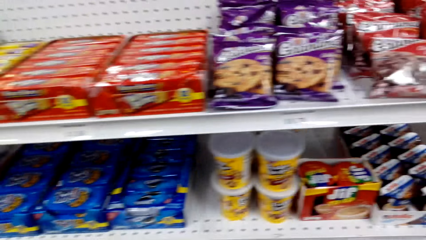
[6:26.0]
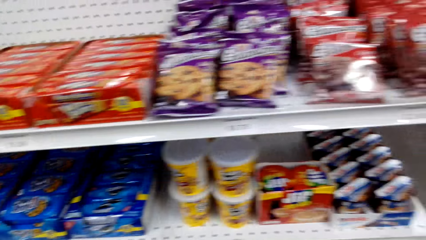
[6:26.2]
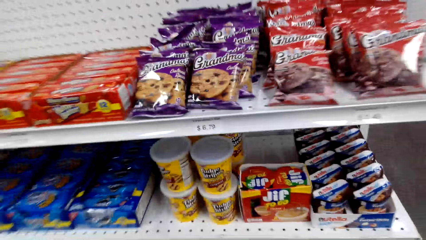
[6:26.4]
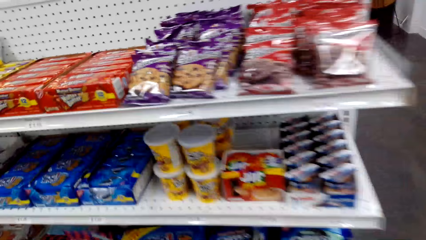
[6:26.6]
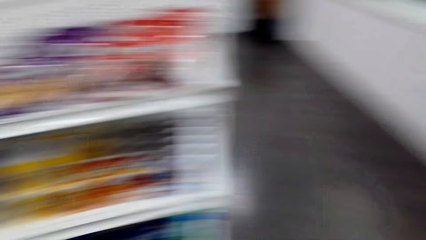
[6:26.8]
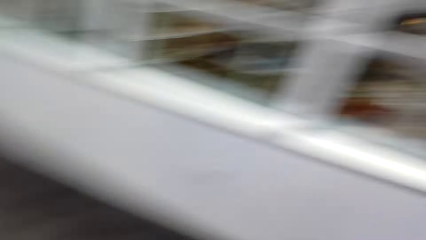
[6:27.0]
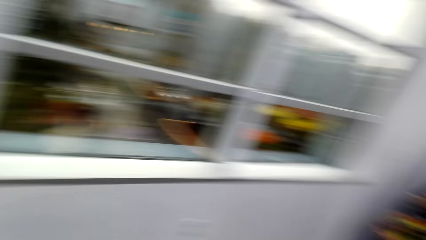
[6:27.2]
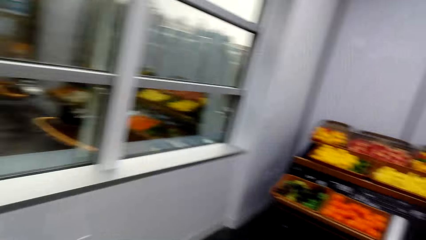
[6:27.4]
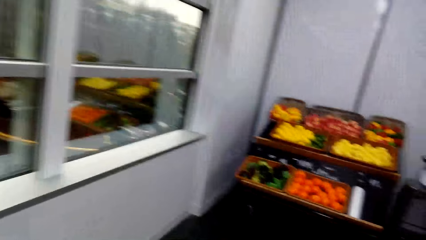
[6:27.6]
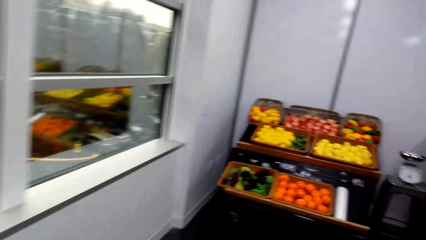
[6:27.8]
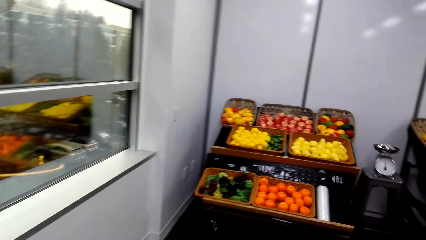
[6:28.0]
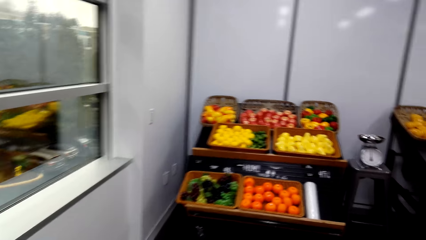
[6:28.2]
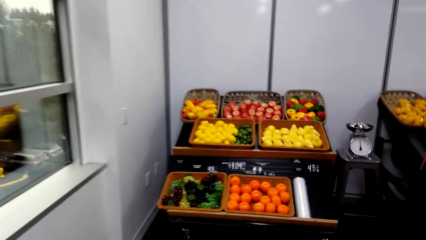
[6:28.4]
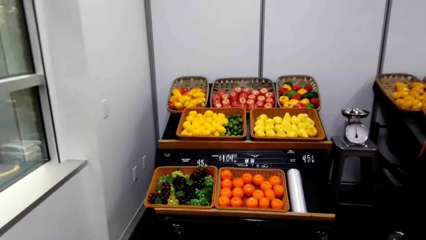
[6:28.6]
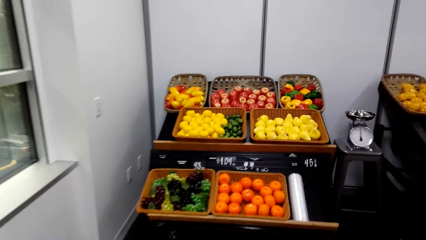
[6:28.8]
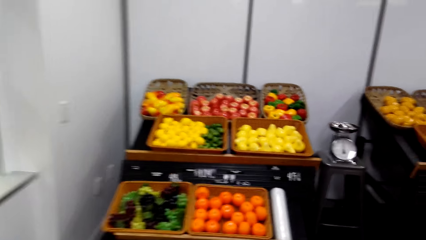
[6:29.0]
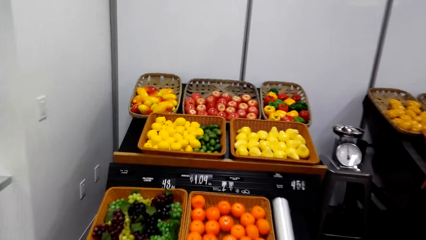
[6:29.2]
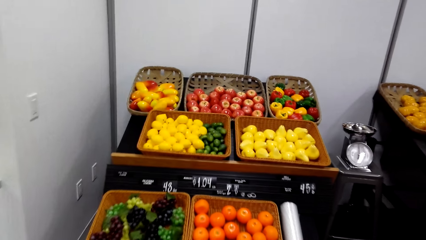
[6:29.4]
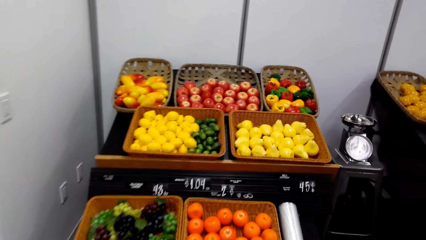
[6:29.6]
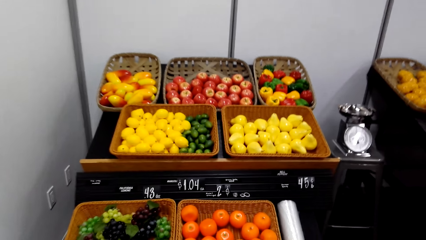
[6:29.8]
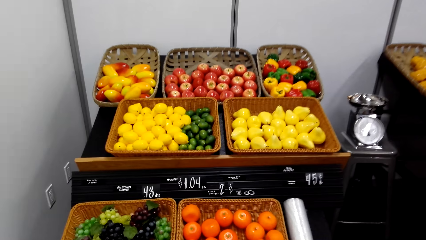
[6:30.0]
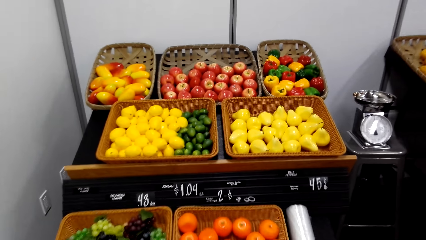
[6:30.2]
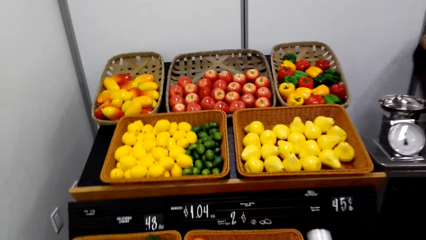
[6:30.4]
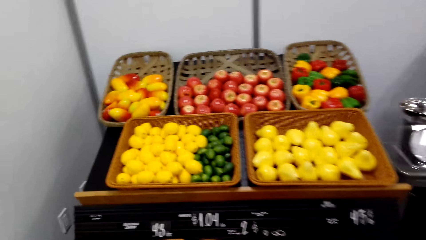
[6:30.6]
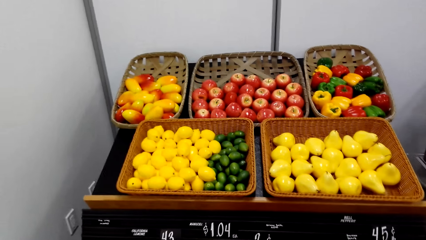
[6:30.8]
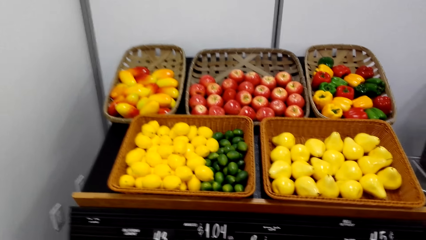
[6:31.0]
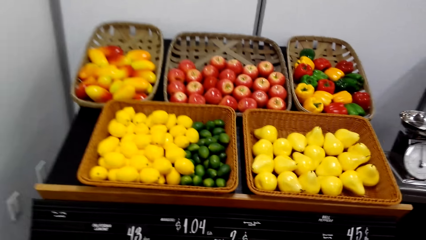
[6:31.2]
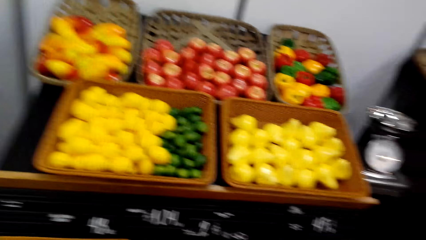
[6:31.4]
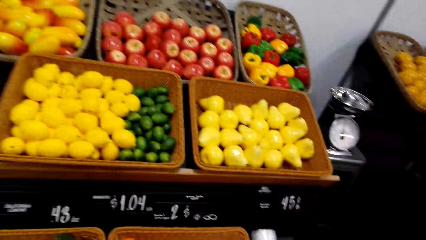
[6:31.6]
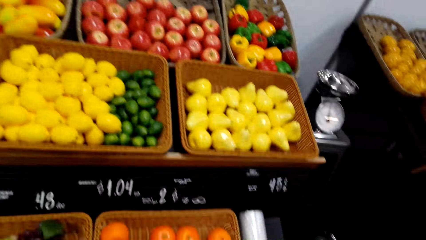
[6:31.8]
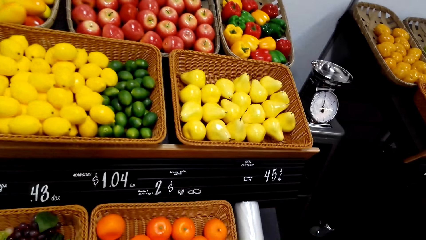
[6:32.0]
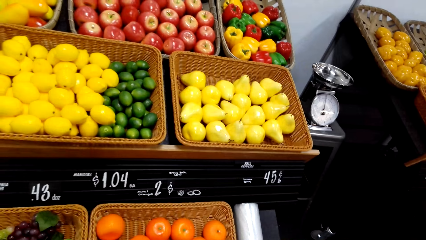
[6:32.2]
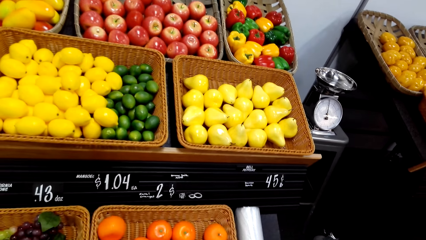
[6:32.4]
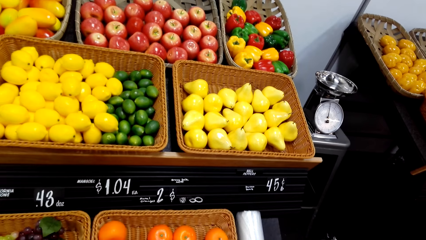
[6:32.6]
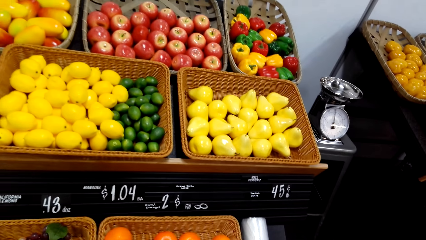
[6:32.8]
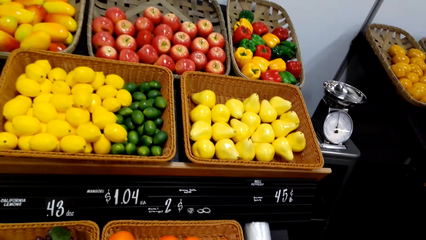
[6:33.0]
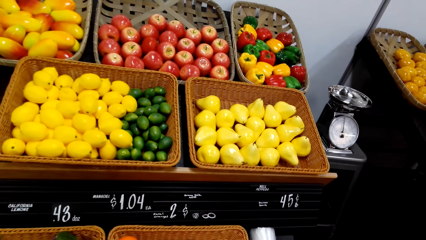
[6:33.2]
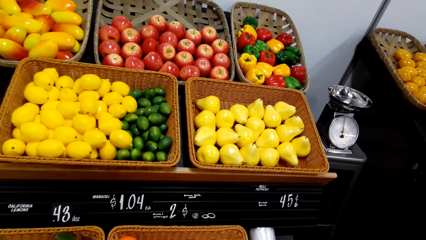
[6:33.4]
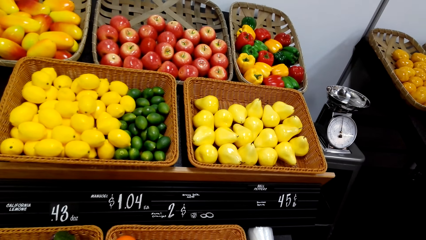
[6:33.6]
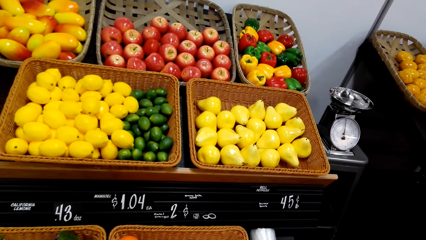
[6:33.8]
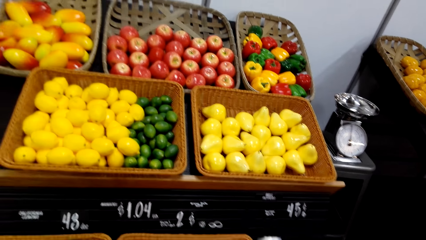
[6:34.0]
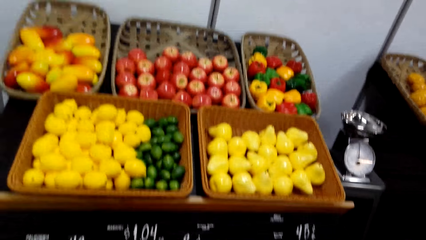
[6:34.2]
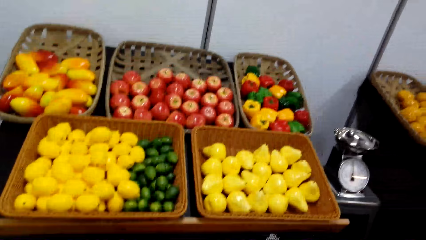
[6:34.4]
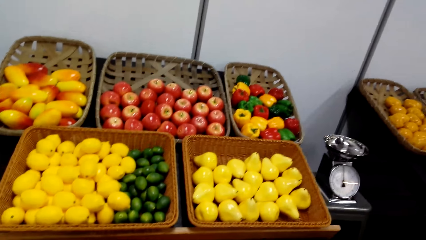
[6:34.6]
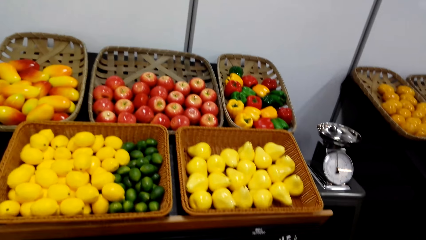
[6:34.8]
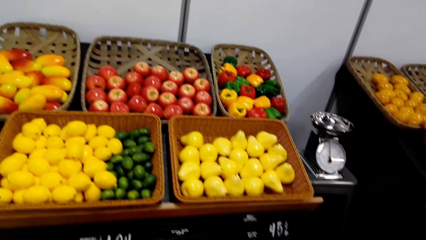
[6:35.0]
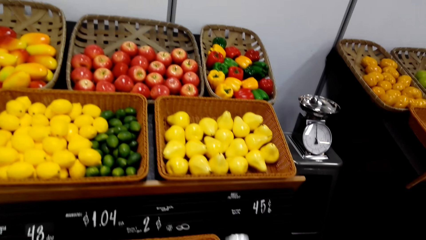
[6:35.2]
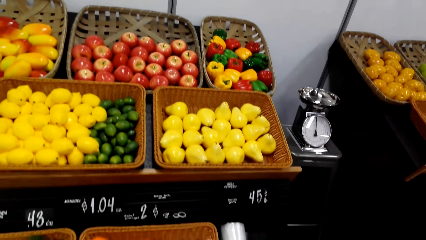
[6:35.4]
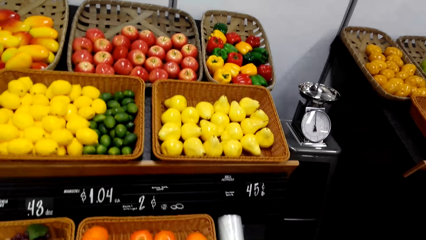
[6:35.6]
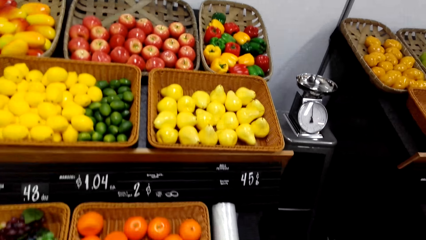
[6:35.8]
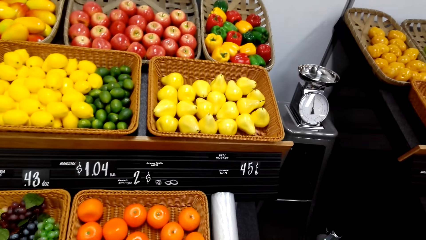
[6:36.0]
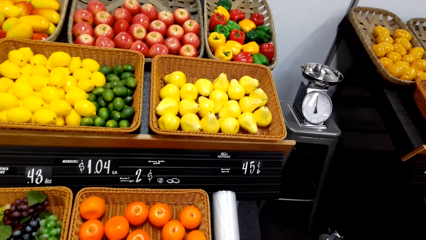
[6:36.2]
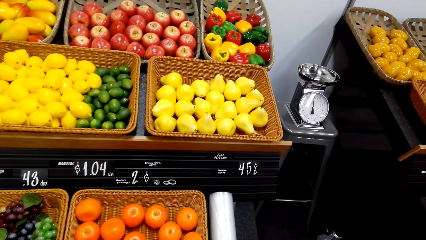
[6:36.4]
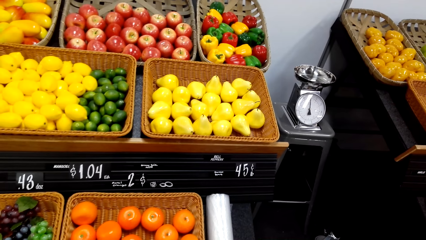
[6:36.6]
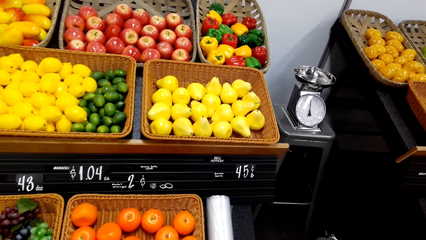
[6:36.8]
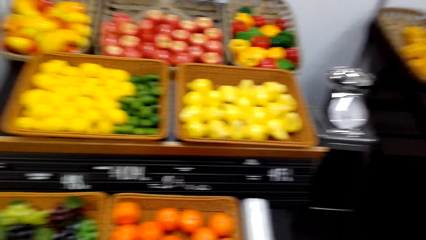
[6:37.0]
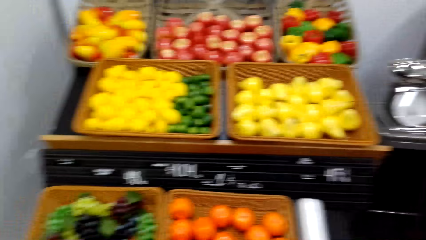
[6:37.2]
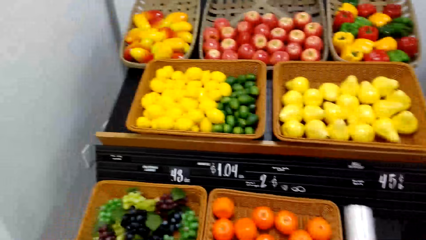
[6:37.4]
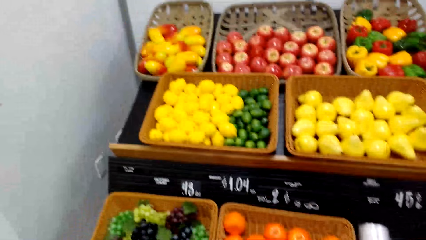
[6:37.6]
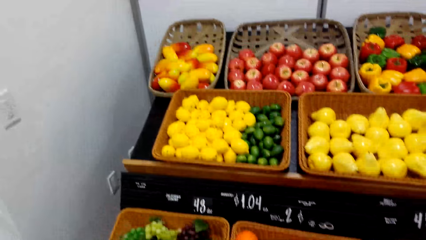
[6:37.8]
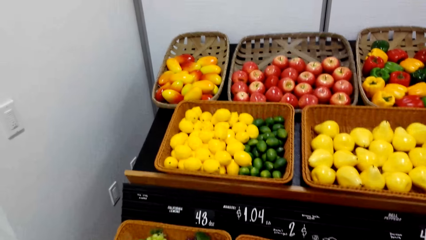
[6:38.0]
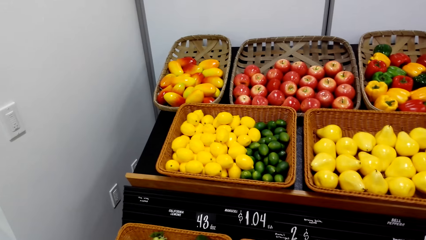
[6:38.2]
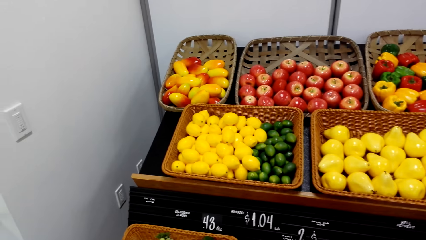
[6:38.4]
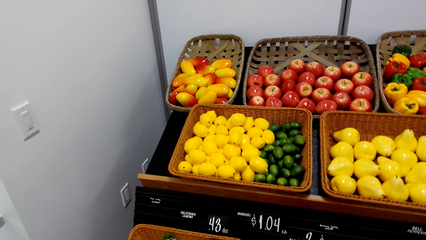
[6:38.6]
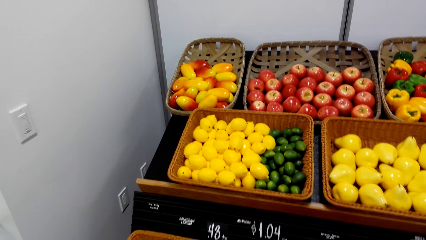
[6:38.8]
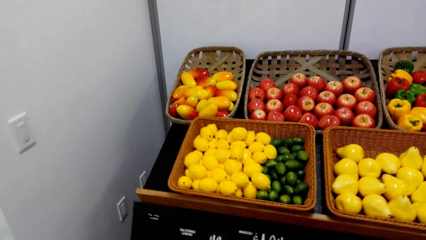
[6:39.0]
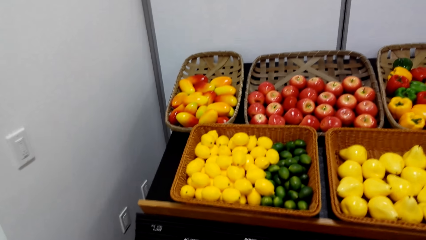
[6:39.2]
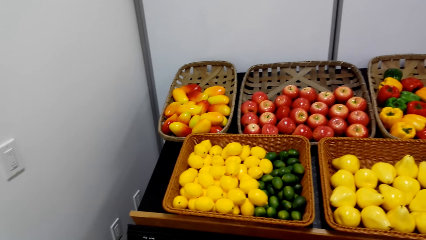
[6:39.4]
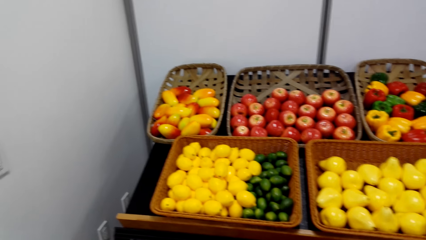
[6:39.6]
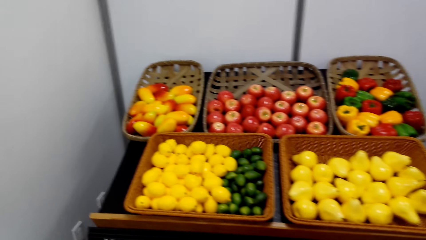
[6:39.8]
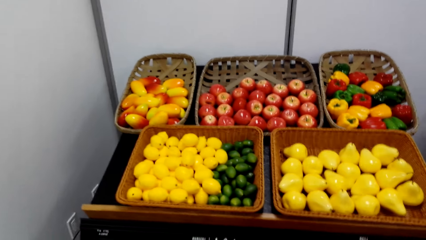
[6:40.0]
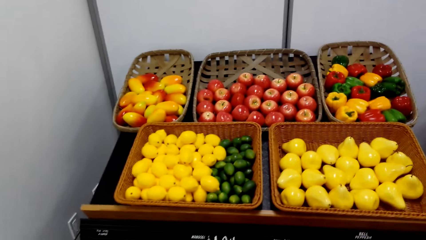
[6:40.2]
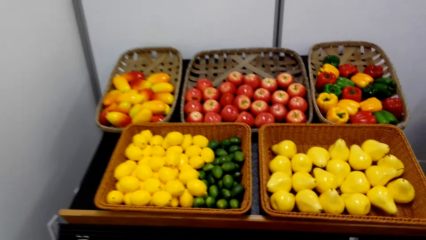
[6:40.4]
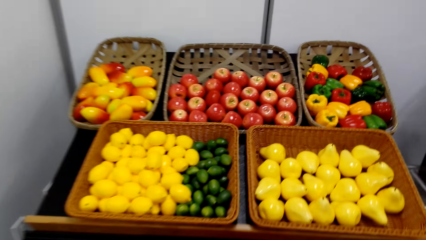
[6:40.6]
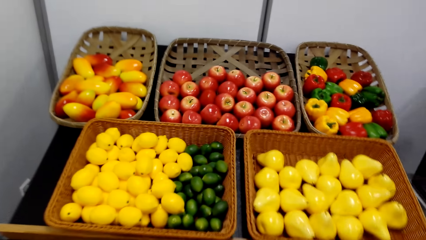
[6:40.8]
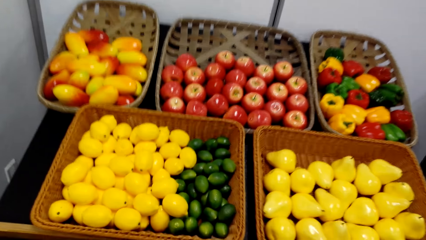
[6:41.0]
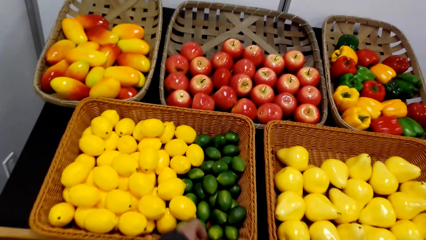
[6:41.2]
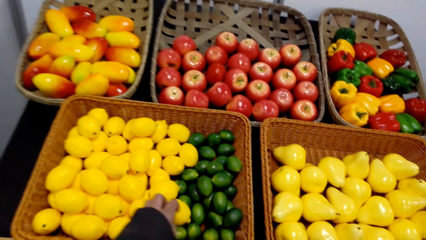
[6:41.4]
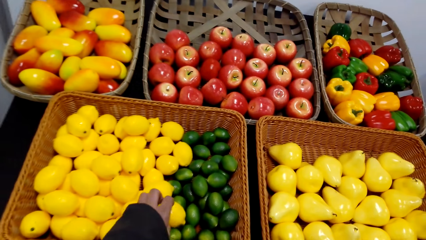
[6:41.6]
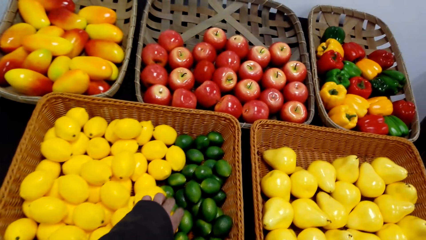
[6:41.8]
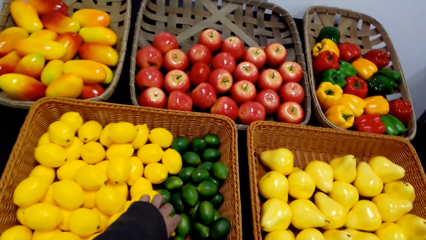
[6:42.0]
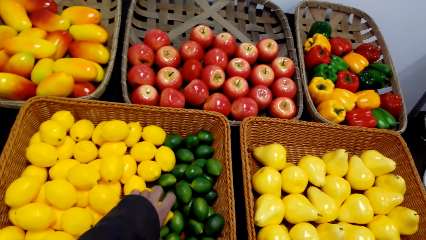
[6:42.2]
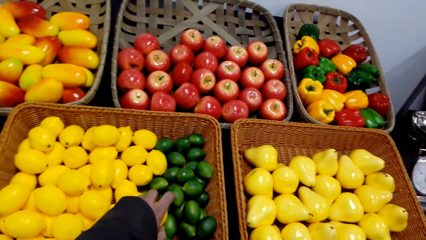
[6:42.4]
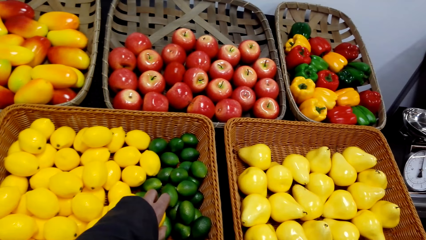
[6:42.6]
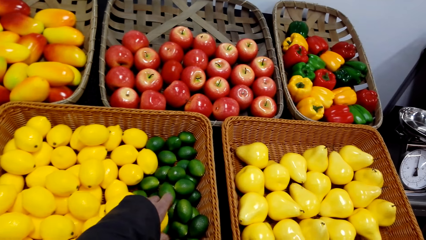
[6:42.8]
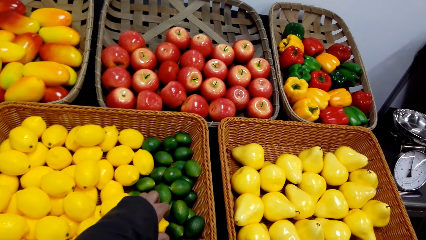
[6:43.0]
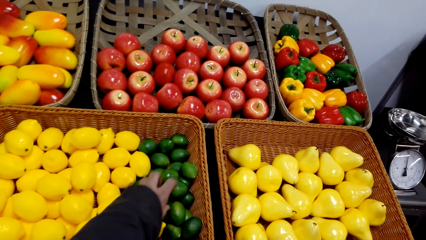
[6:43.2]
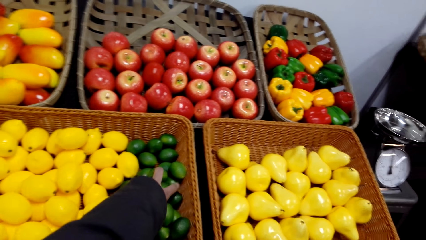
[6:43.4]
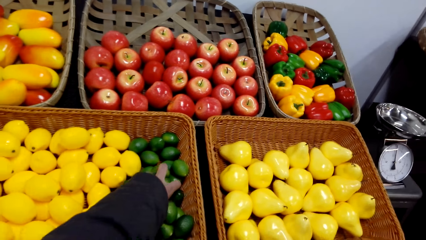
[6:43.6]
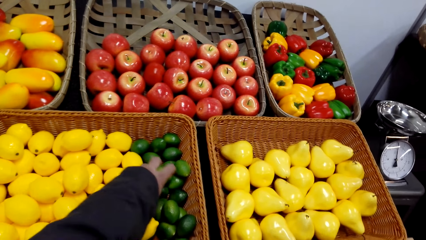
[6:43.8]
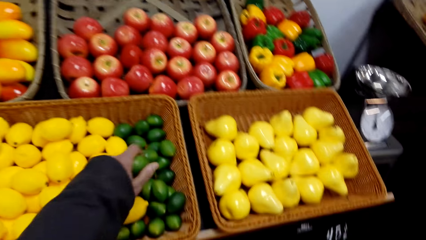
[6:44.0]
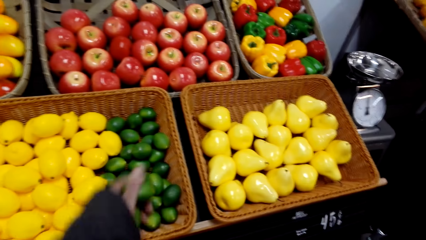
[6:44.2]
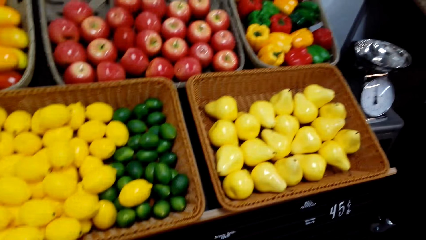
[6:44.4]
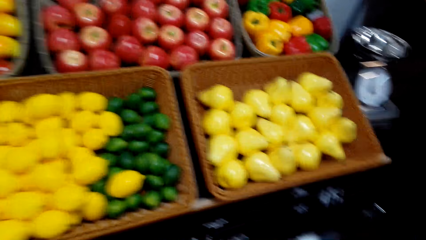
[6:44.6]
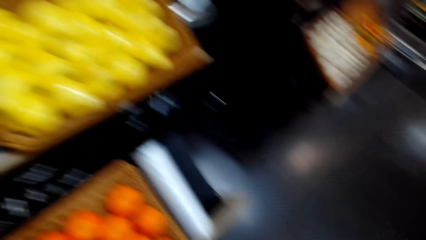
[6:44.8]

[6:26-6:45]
The camera wearer walks around. They stare at the fruit on the shelf. They look at the fruits. They put the lemon fruit in the basket. They pick the fruit.
